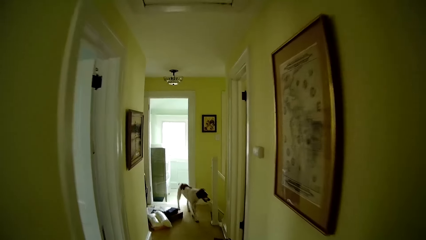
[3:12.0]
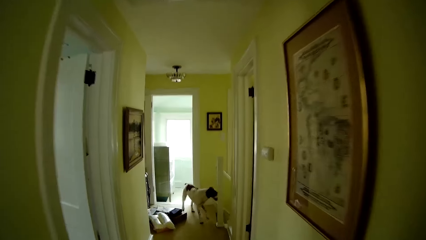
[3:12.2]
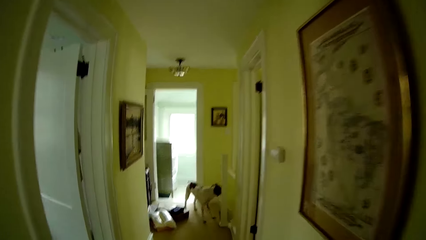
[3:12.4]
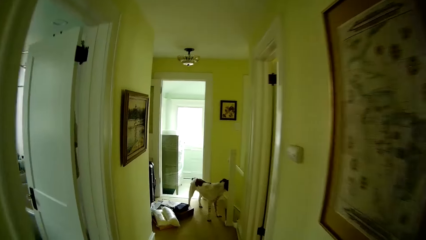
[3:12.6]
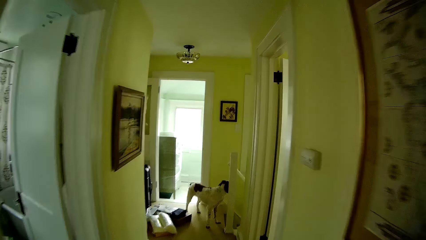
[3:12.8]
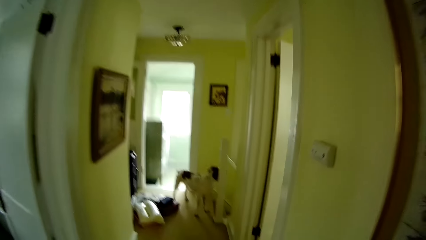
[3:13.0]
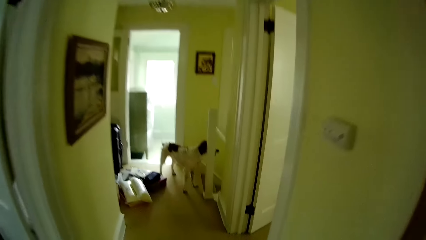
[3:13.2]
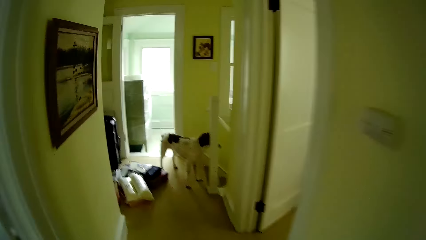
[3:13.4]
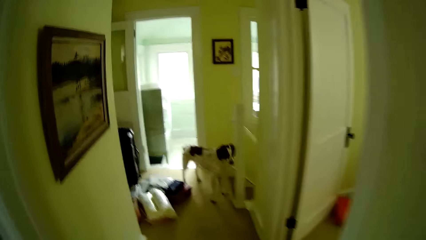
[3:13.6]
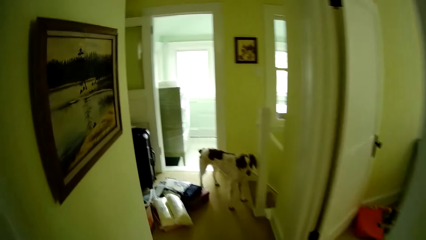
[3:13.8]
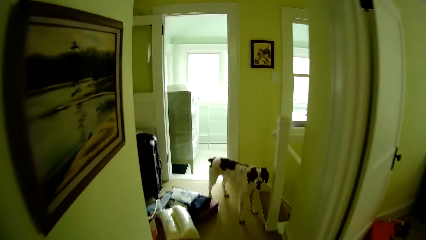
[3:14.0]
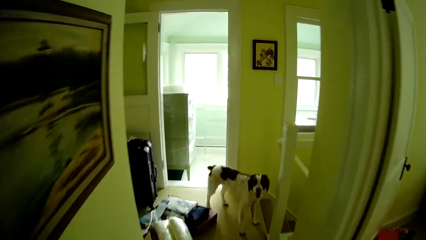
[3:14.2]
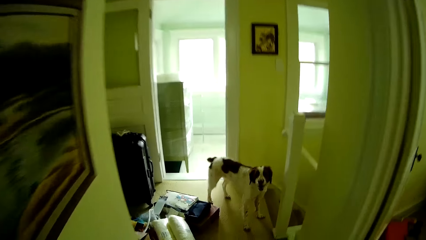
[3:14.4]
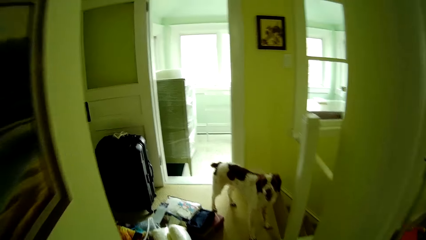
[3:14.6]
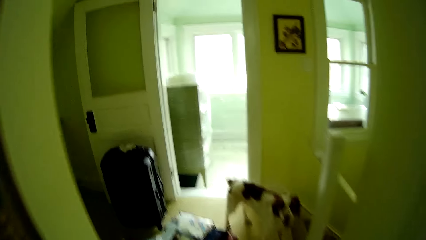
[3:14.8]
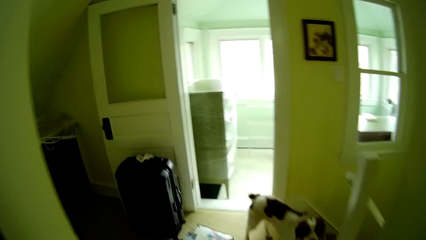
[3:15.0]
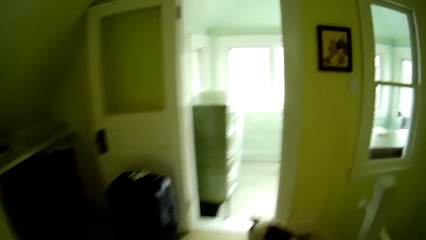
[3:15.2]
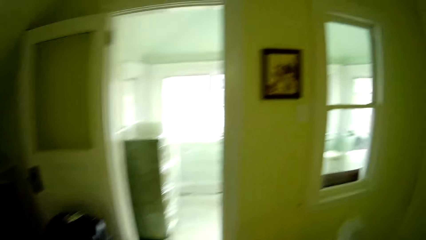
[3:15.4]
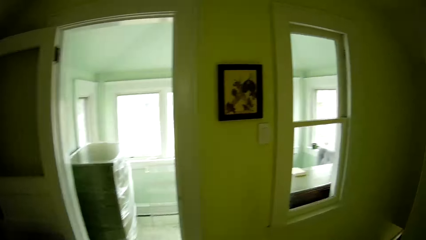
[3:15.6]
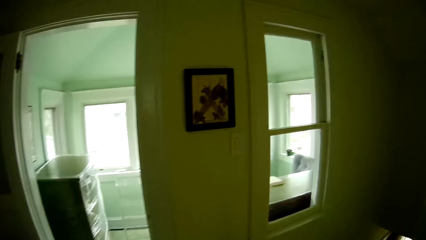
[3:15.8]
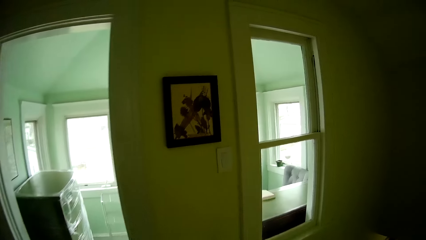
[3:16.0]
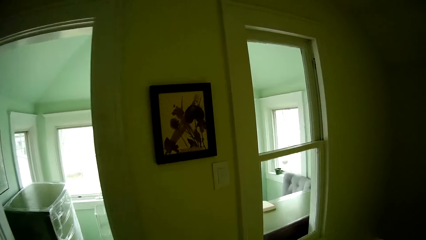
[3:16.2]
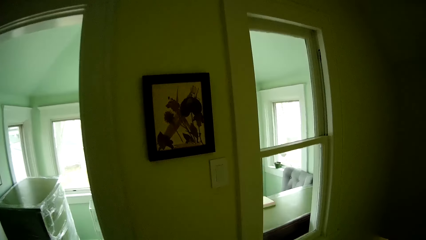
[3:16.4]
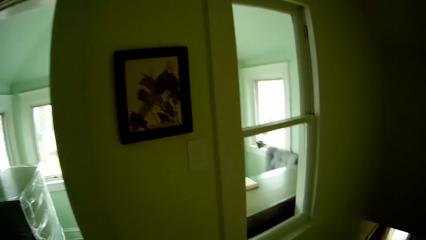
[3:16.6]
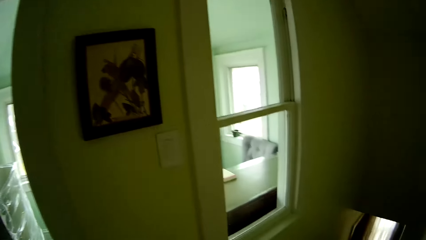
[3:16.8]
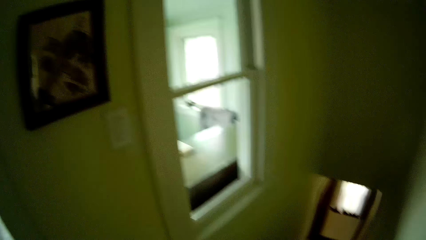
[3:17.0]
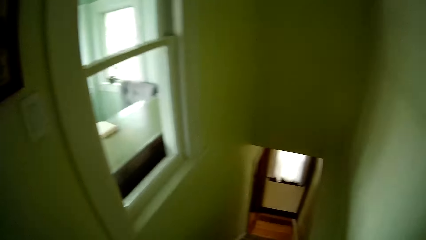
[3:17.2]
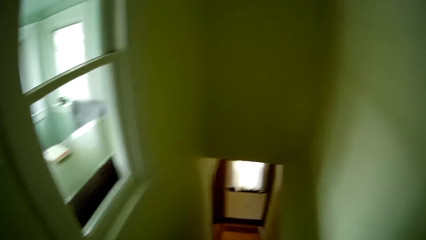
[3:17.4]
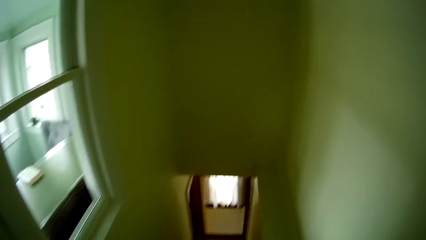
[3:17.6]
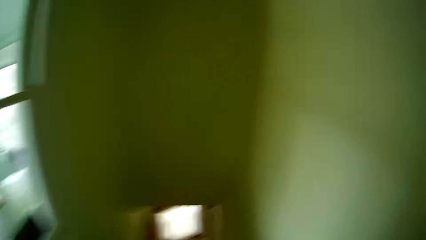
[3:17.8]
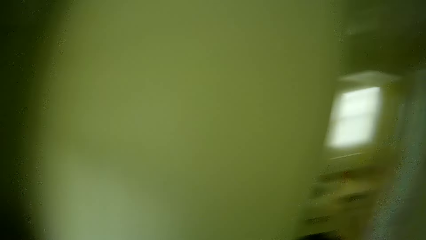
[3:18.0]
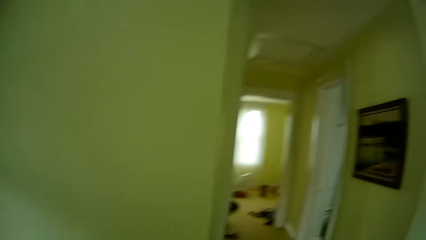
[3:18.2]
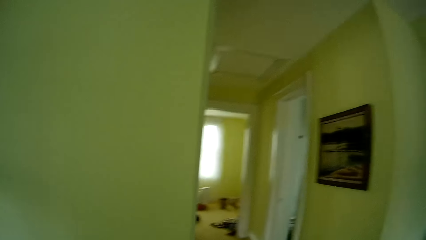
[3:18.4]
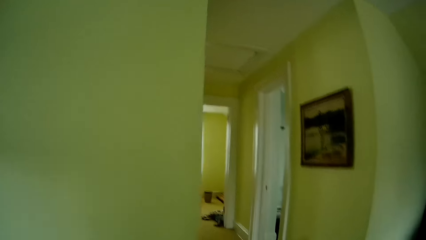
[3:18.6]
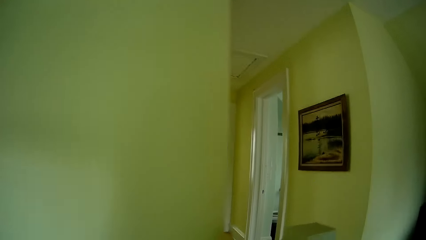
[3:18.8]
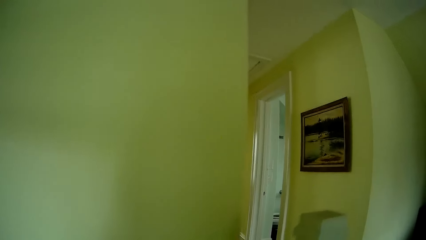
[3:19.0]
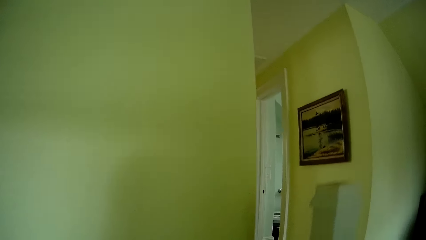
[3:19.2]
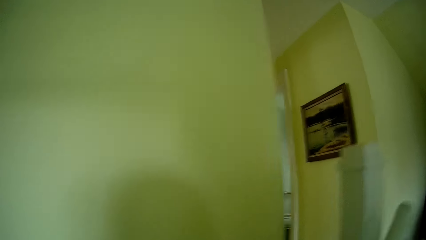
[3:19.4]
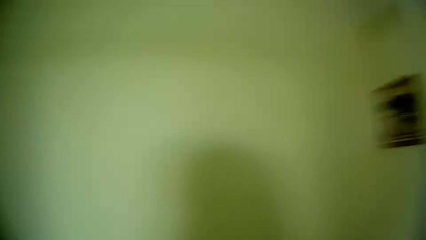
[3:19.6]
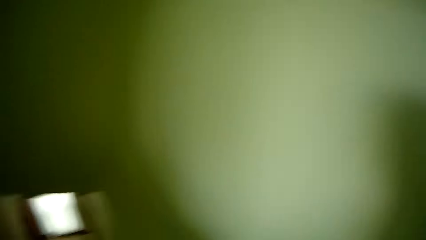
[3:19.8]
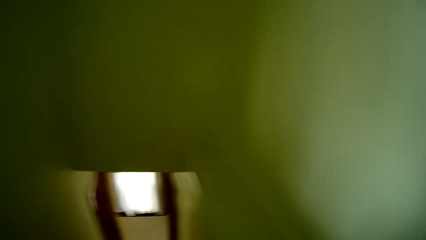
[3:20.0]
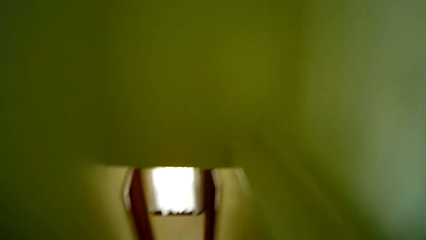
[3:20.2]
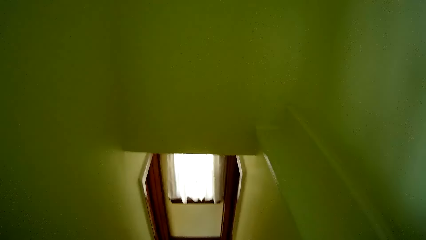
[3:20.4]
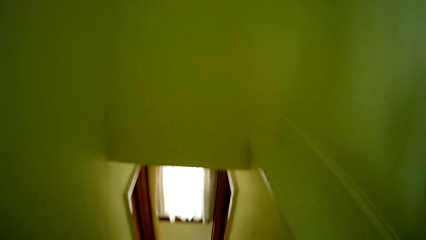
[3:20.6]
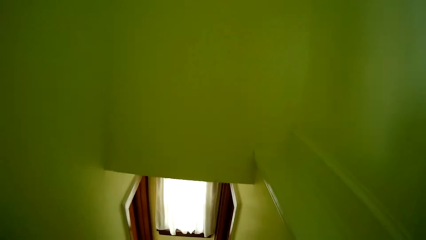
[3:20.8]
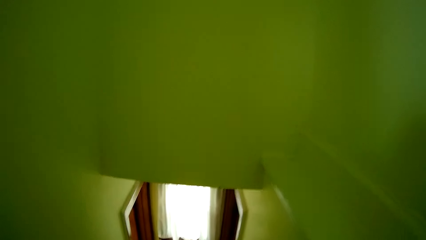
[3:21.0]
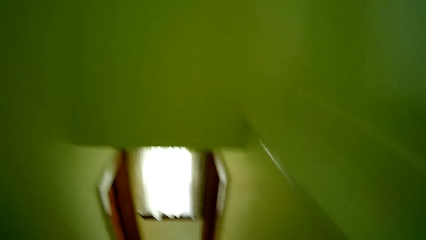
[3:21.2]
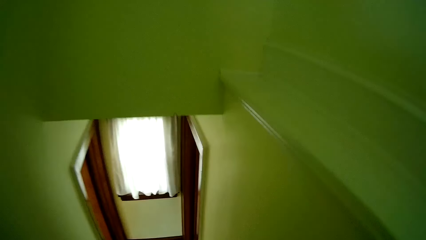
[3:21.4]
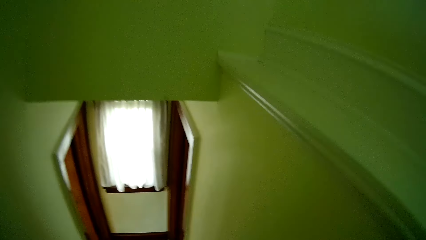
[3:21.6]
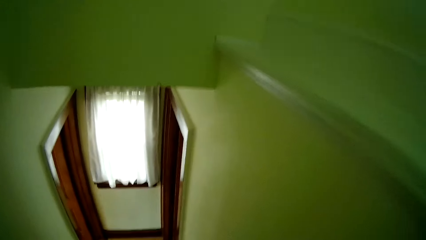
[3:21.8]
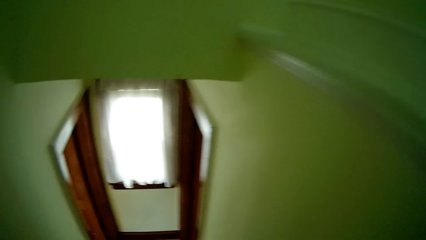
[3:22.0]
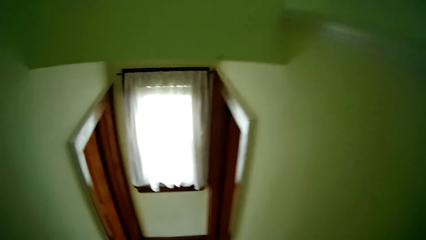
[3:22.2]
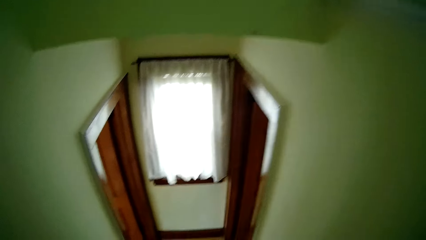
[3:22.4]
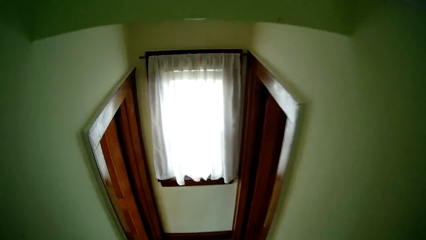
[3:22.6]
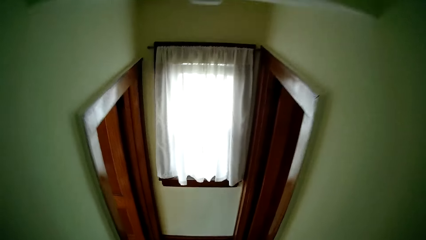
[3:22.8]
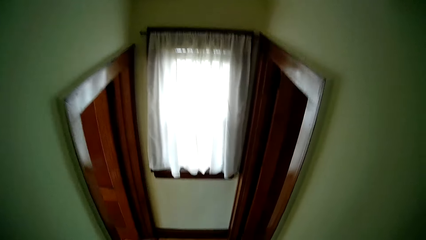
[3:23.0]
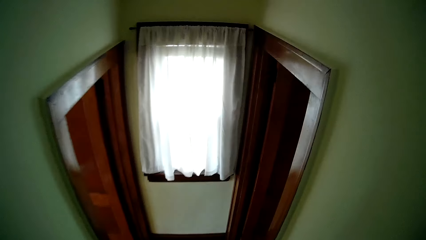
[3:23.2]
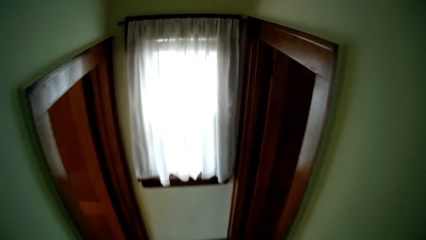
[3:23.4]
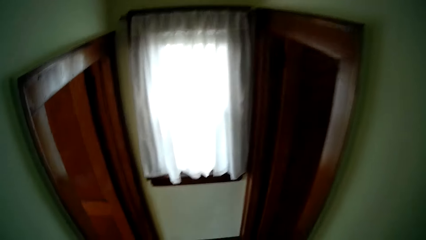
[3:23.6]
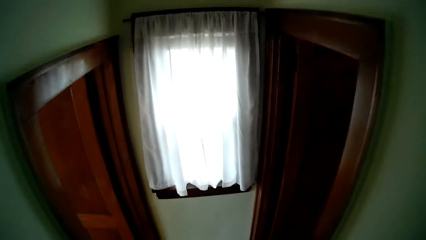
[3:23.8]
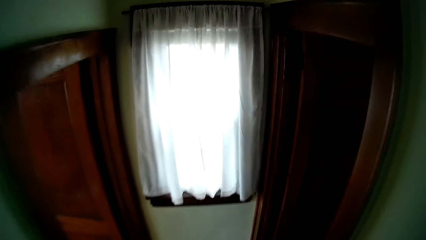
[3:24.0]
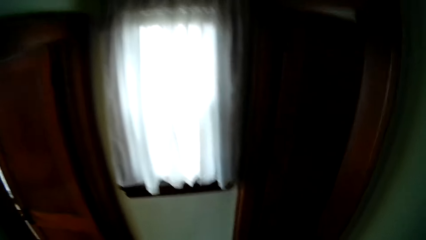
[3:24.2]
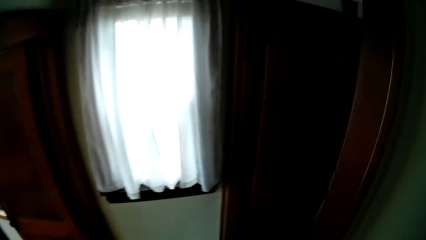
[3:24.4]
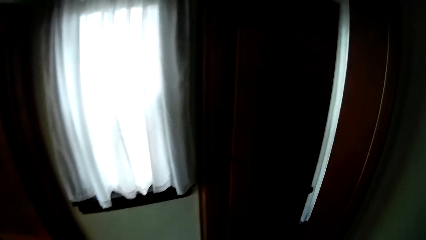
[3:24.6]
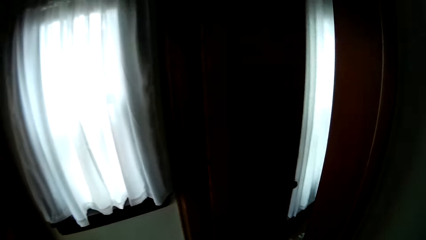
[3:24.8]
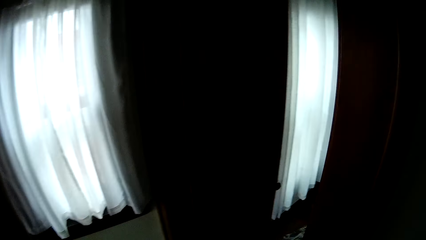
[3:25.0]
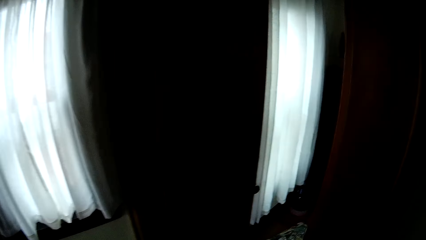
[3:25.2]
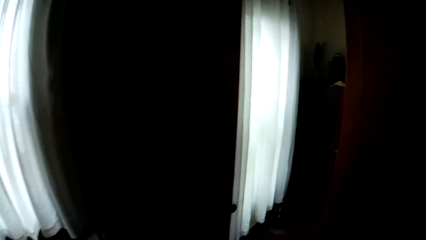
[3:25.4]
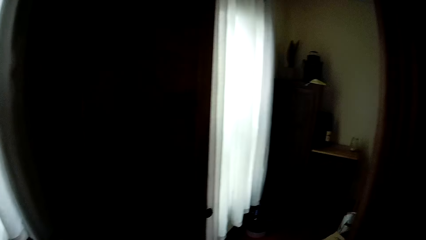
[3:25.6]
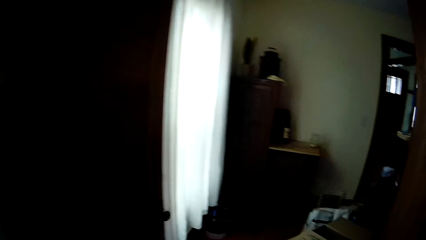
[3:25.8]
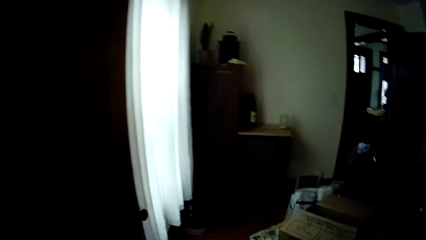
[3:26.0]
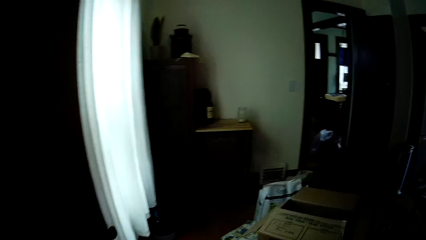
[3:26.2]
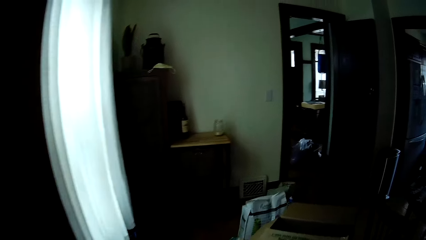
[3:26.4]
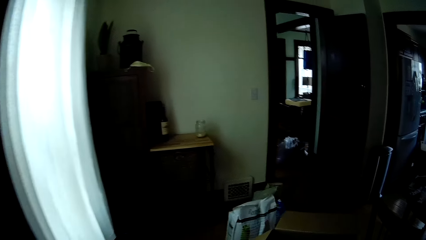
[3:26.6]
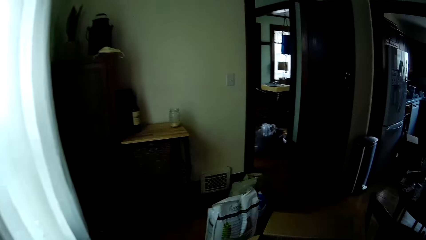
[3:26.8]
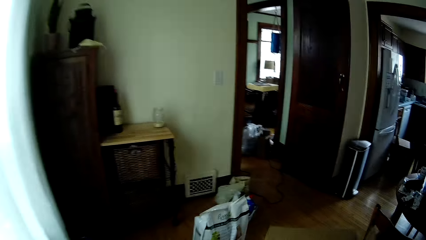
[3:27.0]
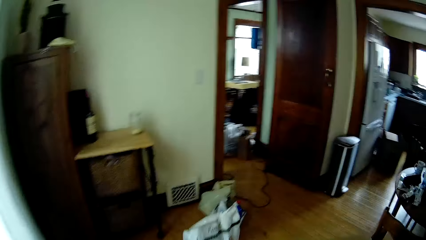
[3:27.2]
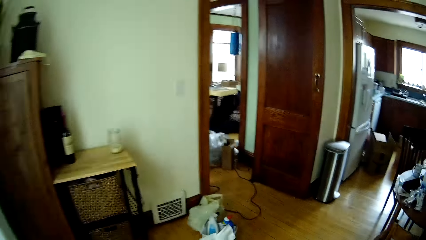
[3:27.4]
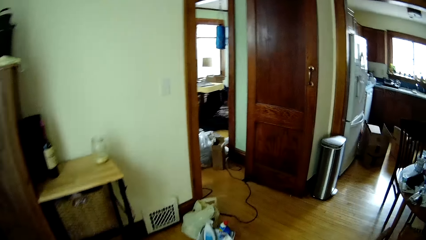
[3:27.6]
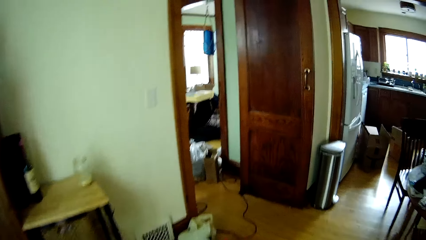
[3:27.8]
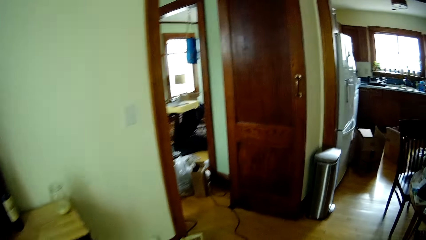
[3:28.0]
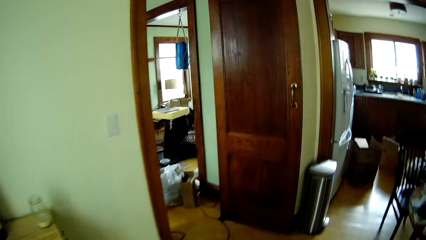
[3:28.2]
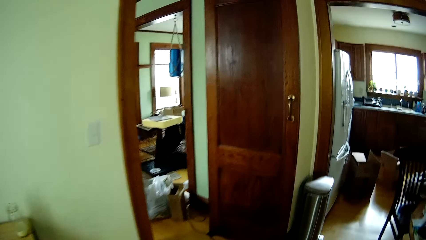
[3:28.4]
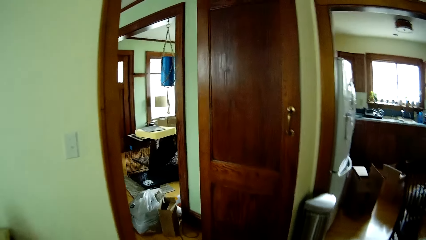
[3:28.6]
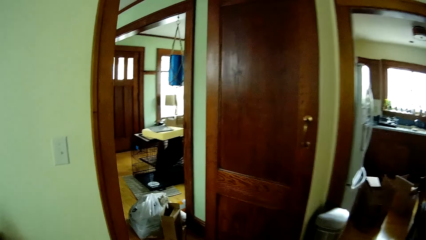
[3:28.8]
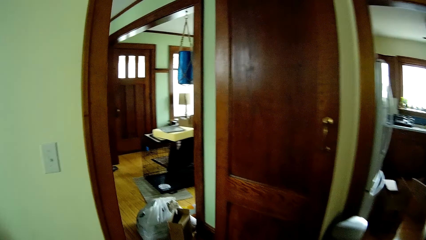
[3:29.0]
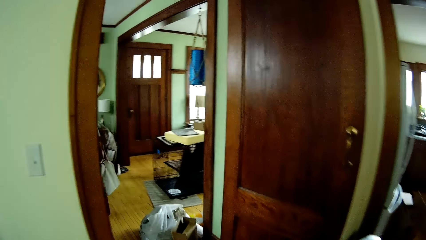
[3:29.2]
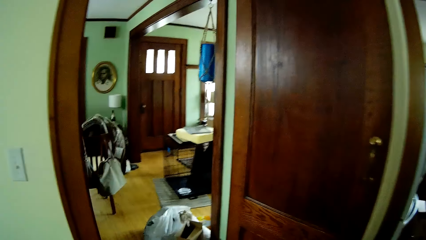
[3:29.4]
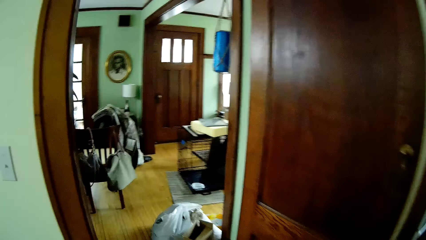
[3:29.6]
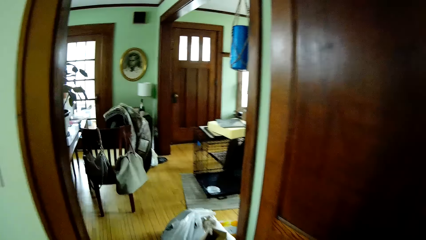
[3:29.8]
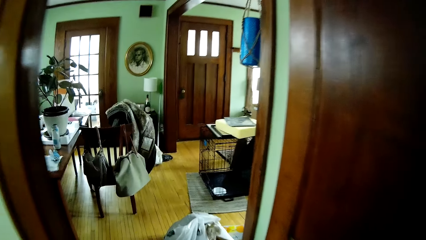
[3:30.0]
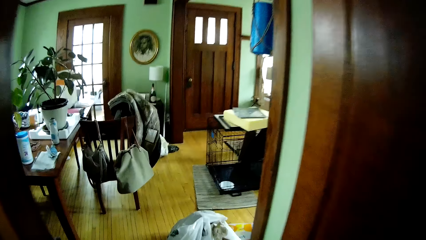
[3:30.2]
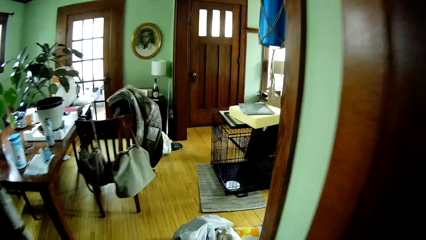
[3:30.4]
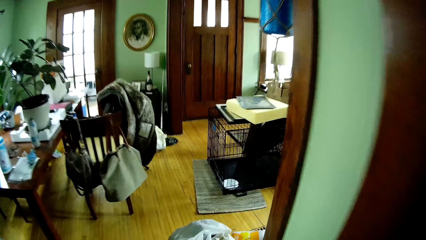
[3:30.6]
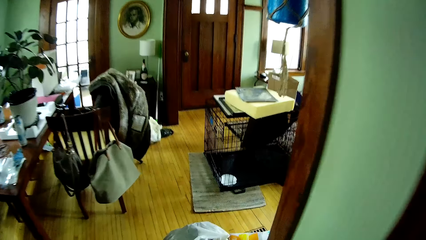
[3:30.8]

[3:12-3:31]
The camera wearer passes by a dog. They walk down the staircase.
